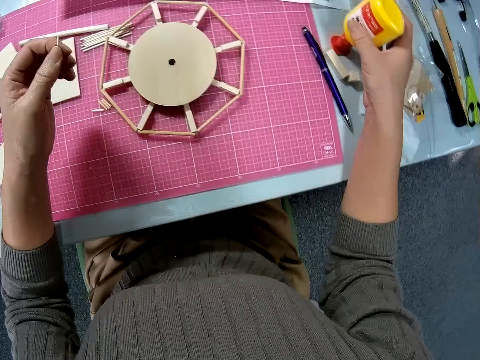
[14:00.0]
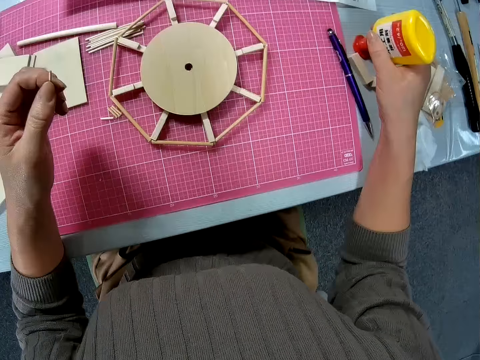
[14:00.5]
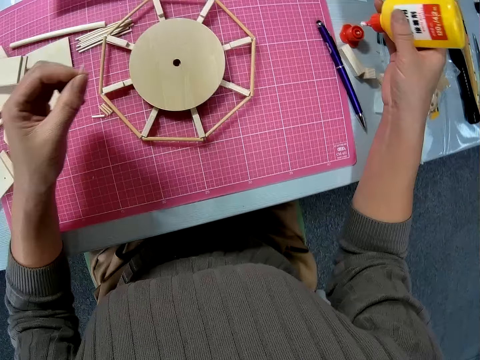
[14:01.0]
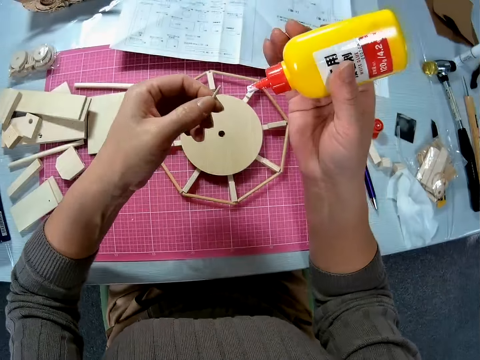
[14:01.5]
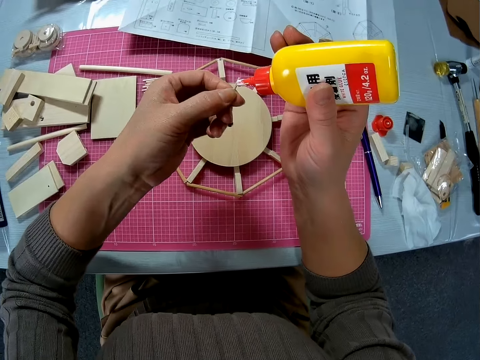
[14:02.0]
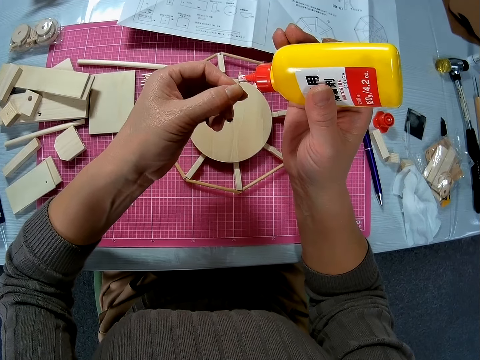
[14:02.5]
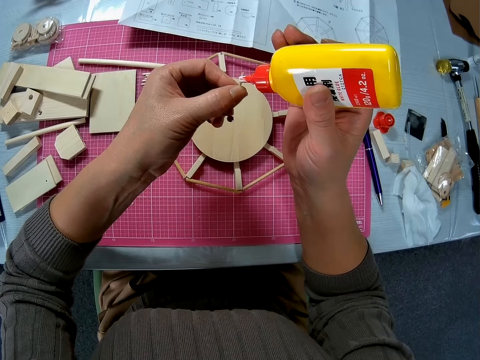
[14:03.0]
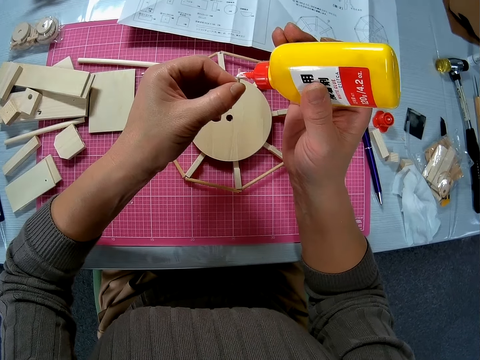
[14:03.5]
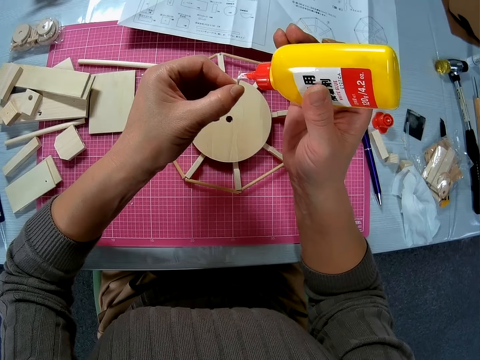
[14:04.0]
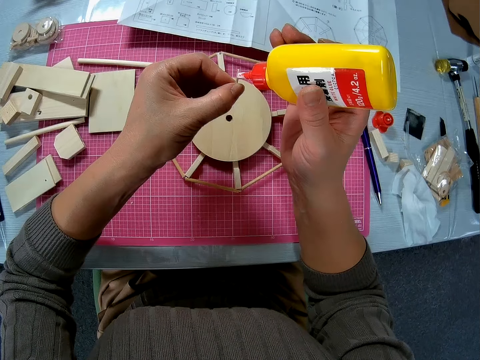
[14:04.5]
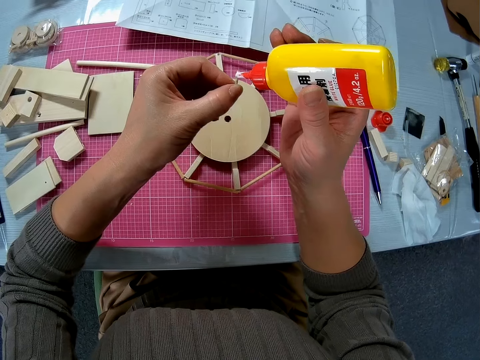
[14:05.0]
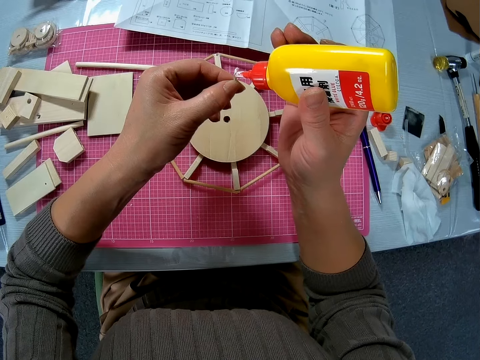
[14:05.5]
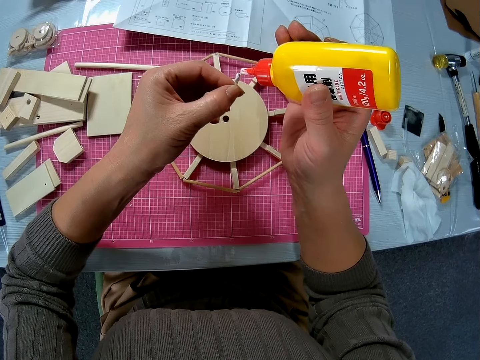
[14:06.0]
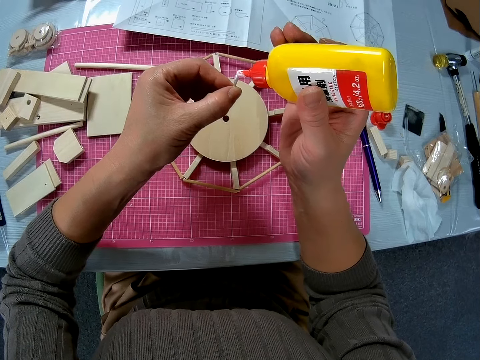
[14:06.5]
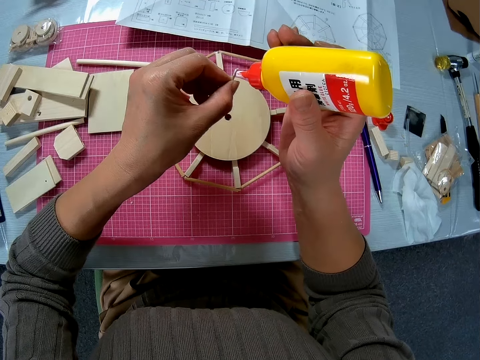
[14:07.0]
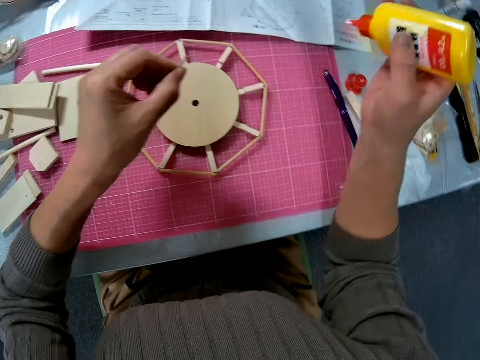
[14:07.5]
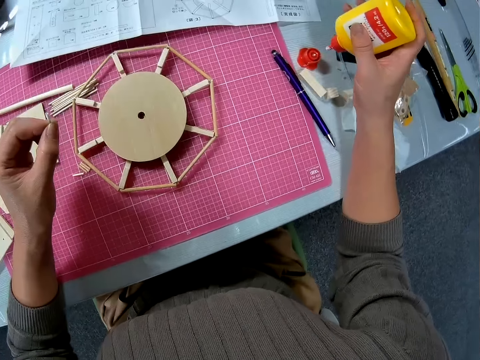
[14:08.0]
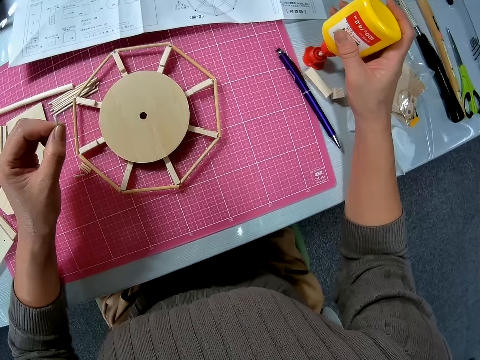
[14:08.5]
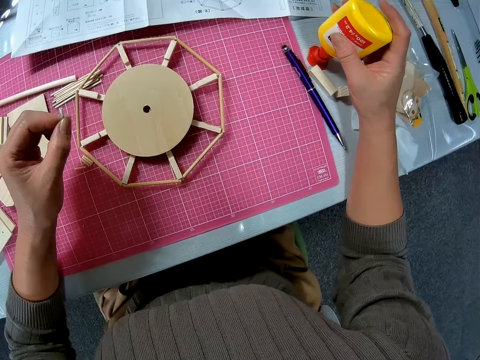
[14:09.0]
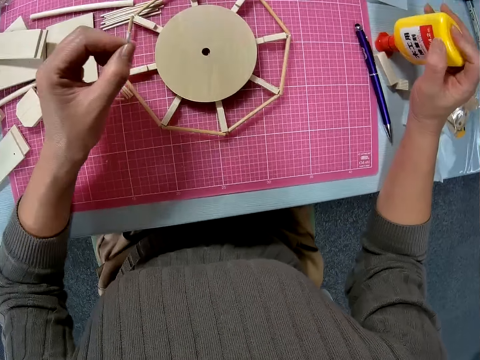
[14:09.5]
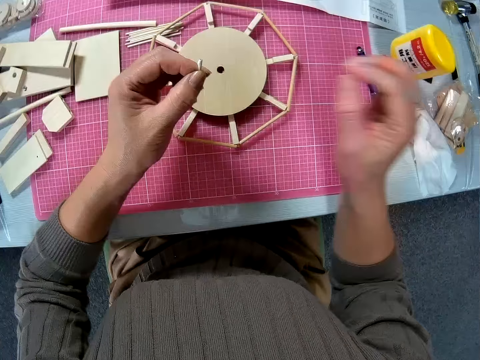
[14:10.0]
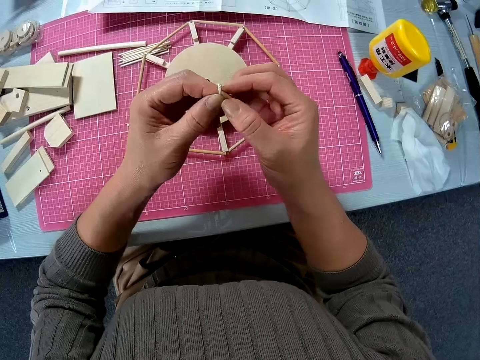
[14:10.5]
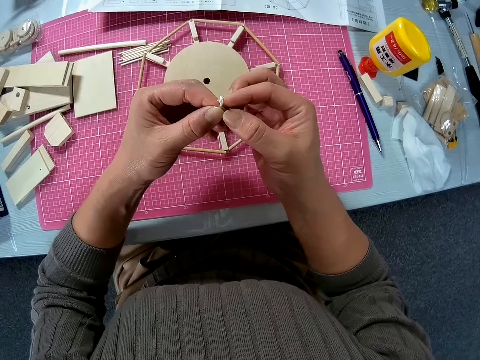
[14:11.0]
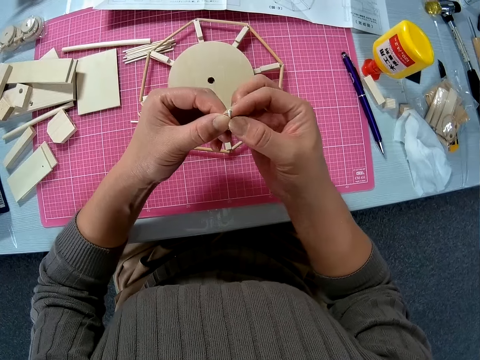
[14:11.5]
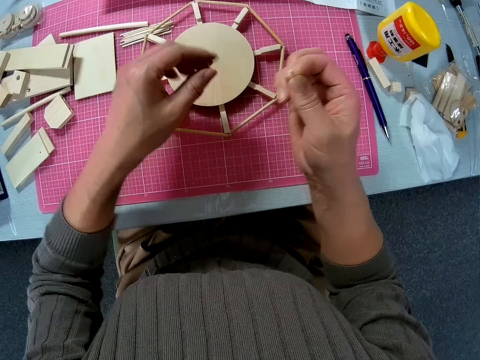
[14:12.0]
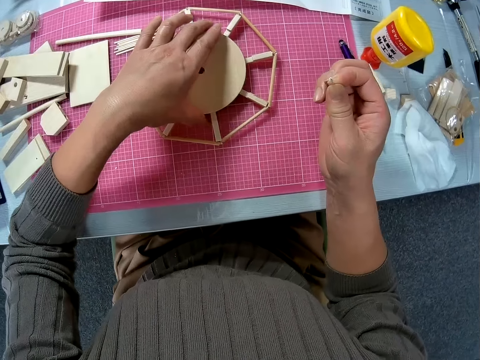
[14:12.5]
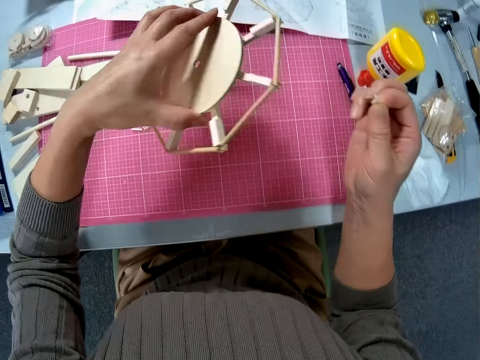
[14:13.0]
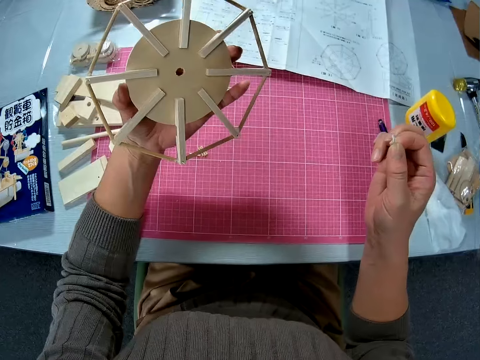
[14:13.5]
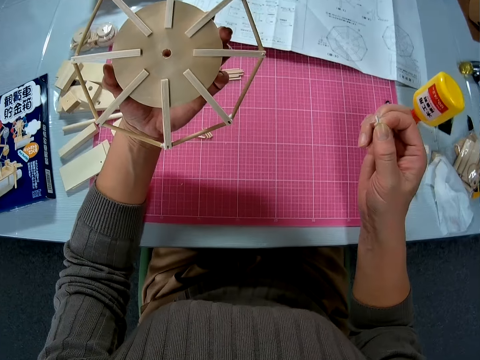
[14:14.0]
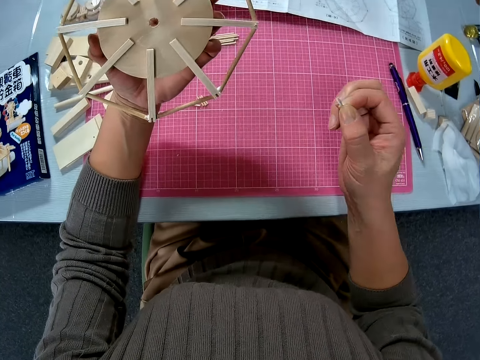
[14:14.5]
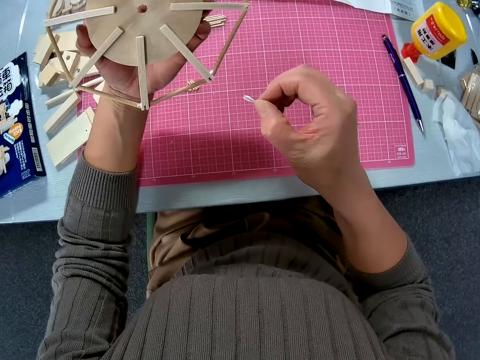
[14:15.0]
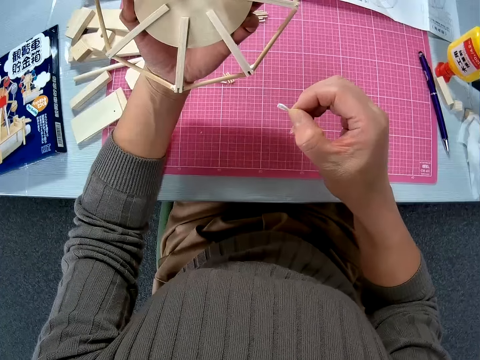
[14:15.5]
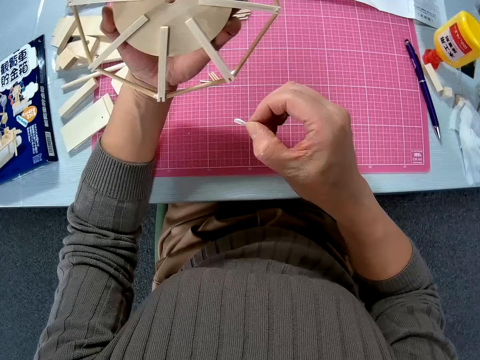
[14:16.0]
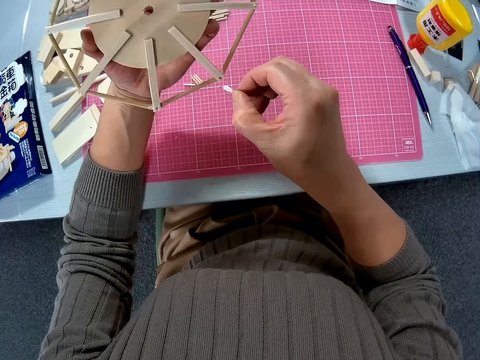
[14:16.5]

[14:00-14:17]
The camera wearer holds the piece of wood with both hands. He passes the piece of wood from his right hand to his left hand. He picks the bottle of glue from the table. He applies the glue on the piece of wood. He drops the bottle of glue on the table. He holds the piece of wood with both hands. He adjusts the piece of wood in his hands. He picks the circular board from the mat. He looks at the circular board.

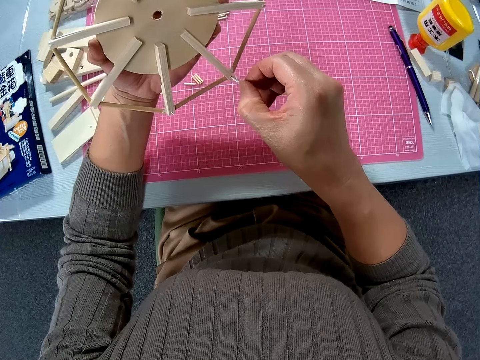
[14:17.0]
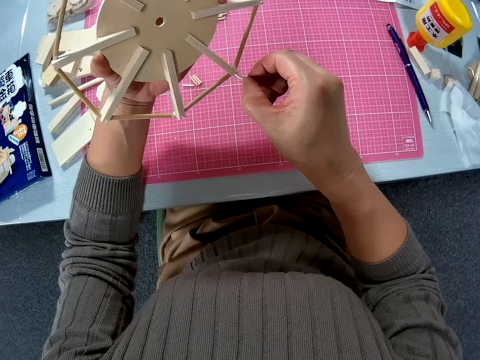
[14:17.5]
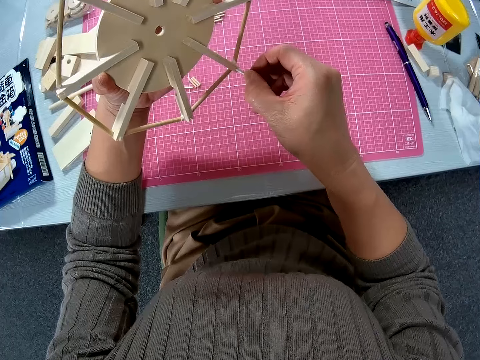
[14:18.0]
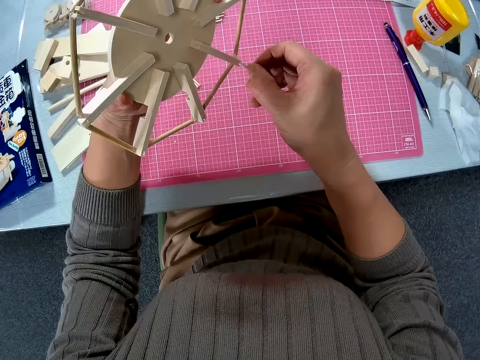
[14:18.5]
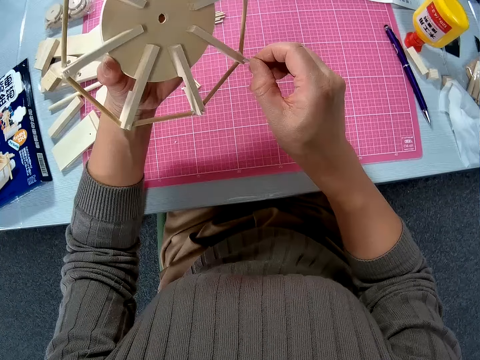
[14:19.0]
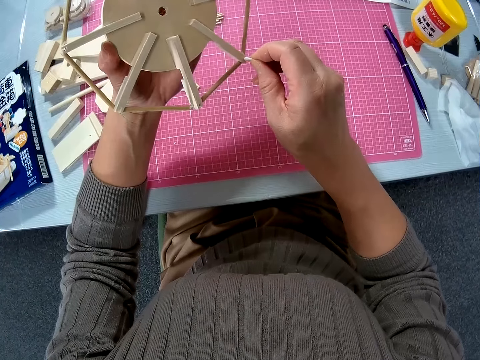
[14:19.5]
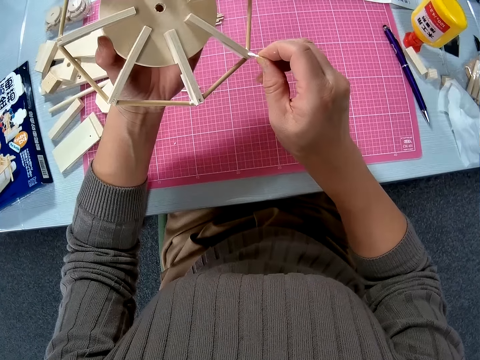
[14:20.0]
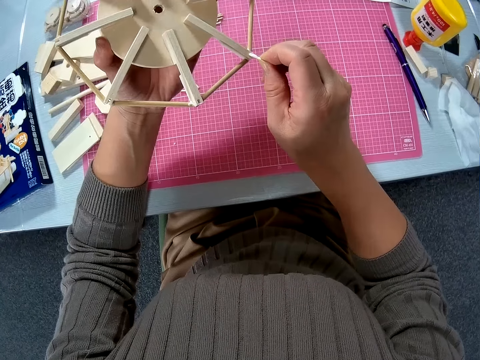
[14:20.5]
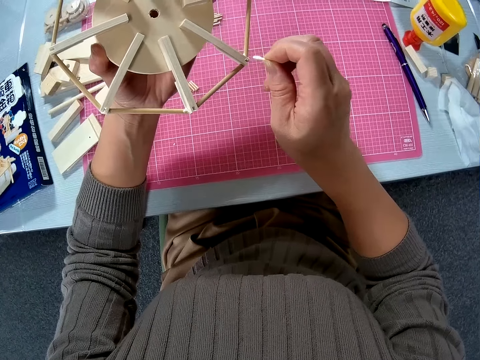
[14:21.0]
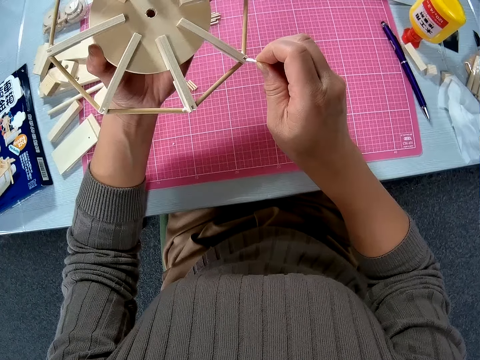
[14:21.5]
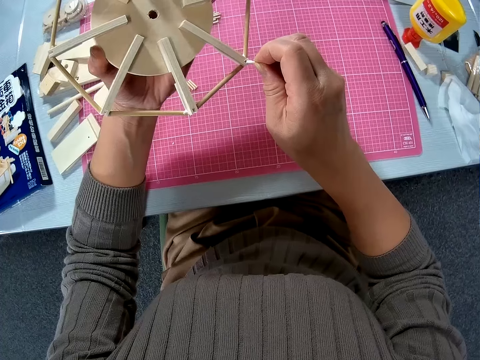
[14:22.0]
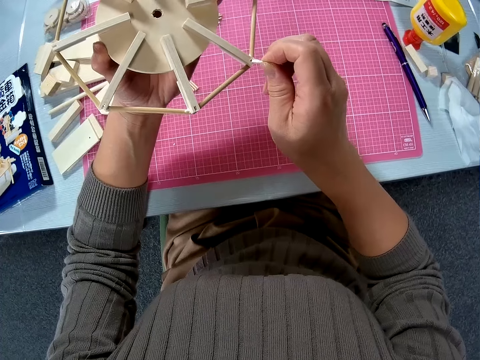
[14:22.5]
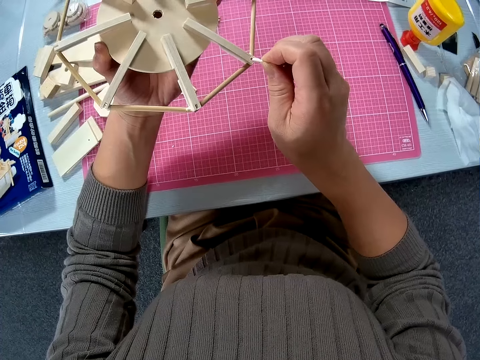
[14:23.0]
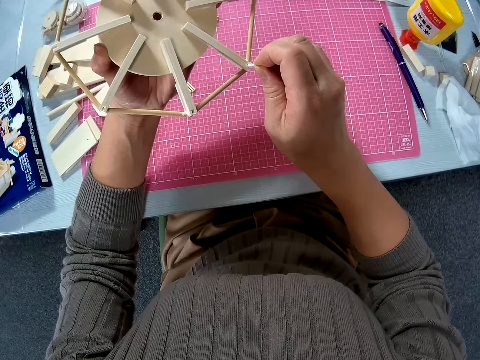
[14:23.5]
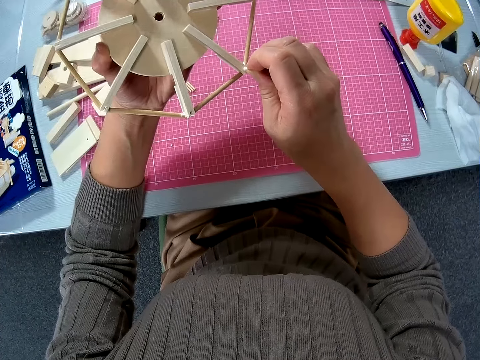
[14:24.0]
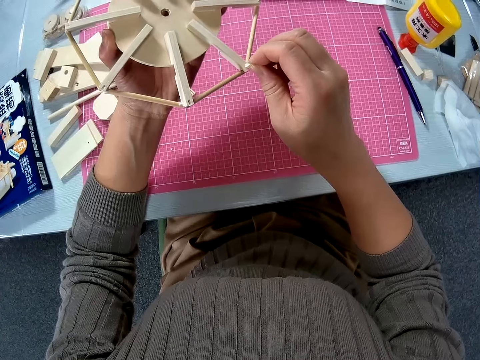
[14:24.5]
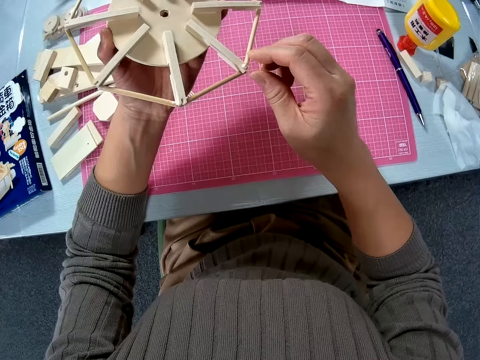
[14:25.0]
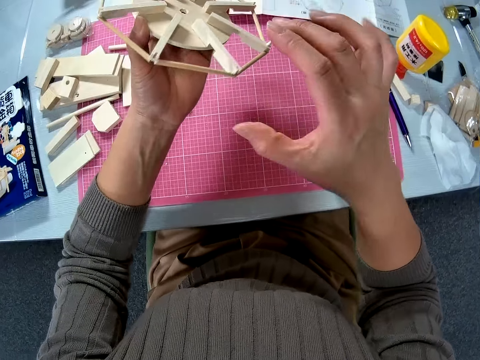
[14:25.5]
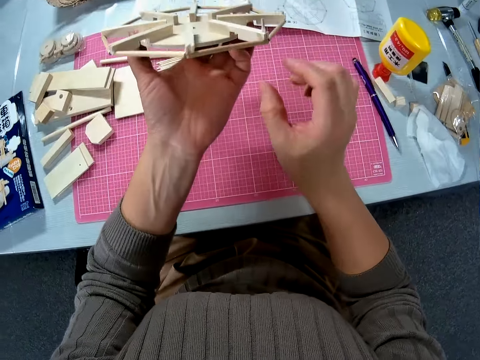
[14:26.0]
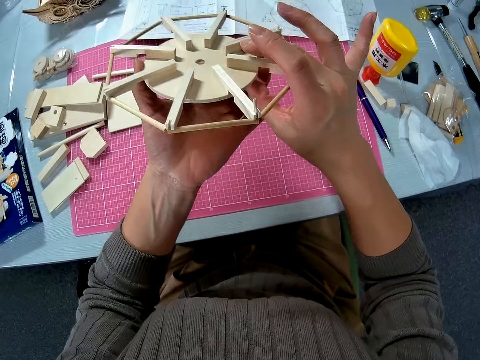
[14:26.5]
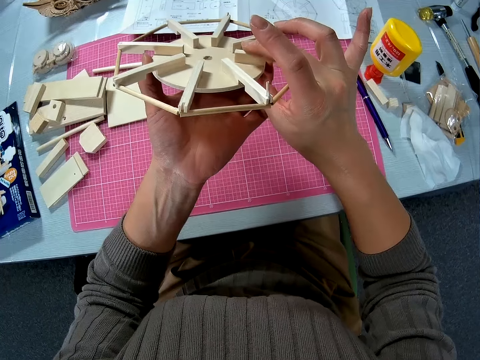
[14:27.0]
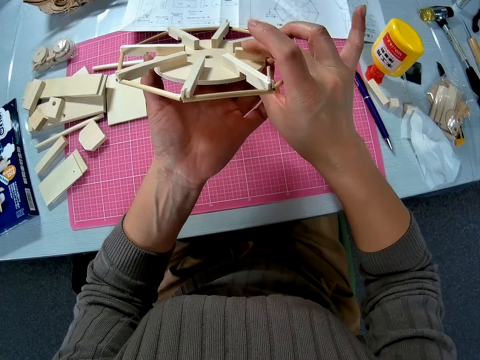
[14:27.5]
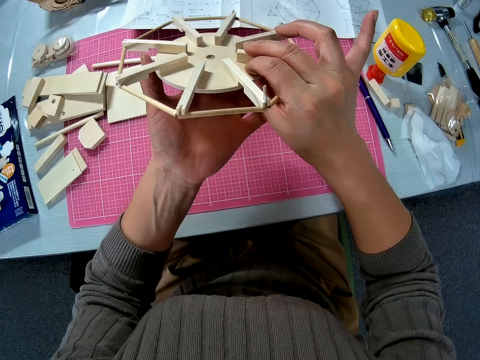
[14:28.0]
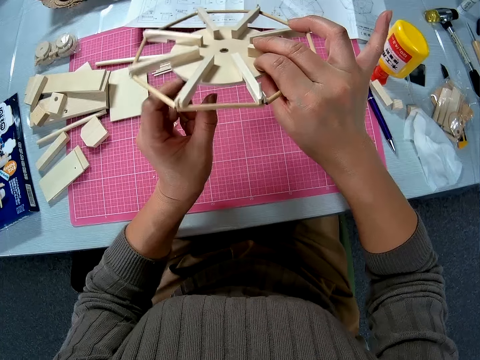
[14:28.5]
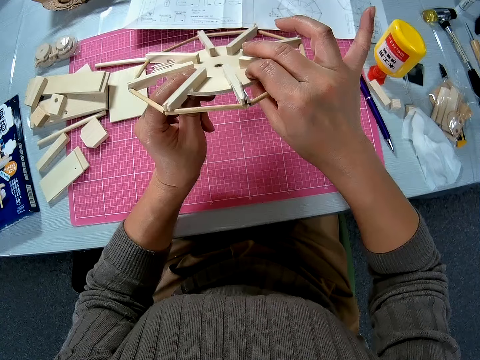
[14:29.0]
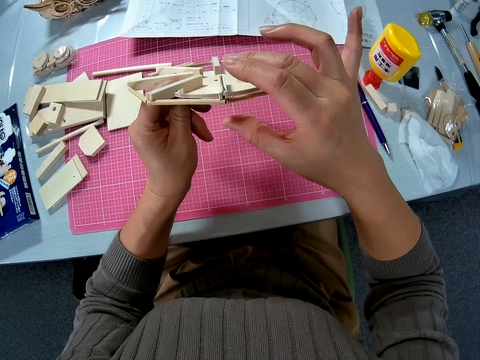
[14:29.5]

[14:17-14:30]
The camera wearer joins the piece of wood to the woodwork. He adjusts the woodwork in his hands.
